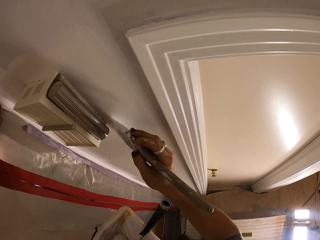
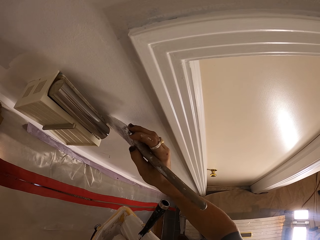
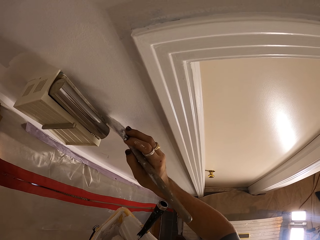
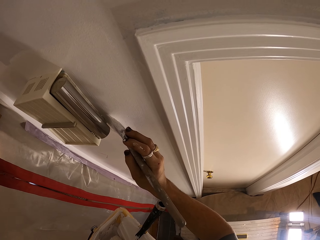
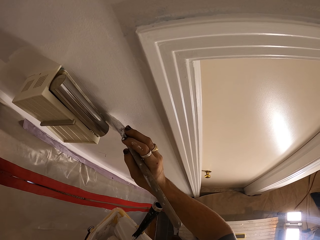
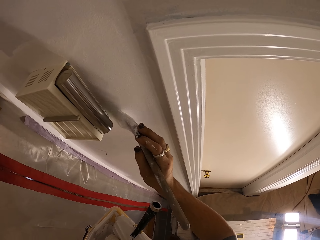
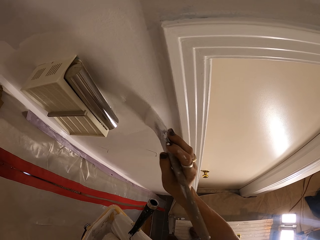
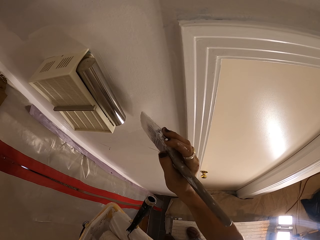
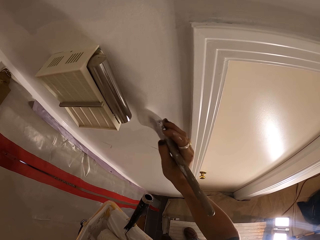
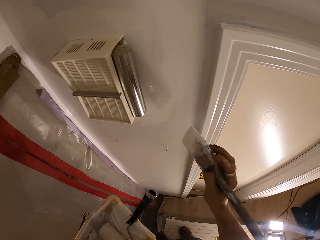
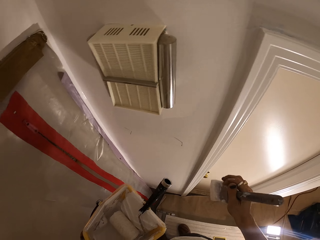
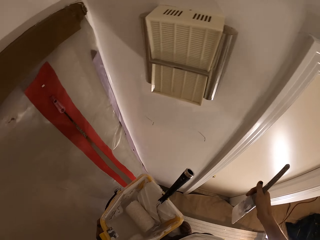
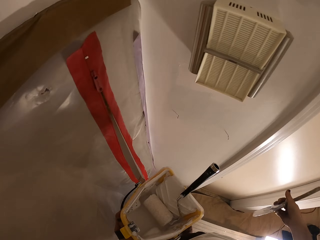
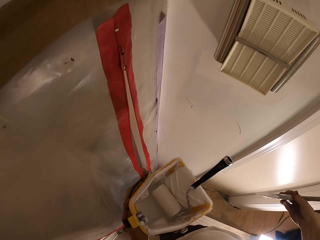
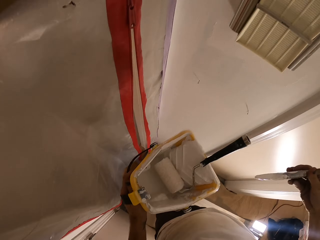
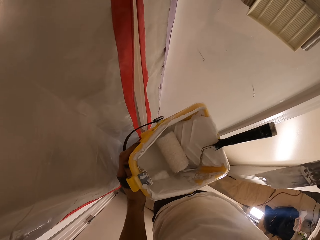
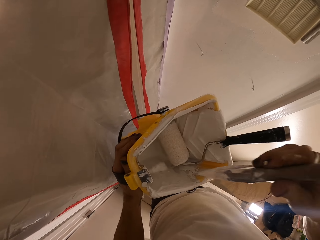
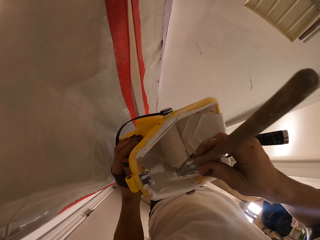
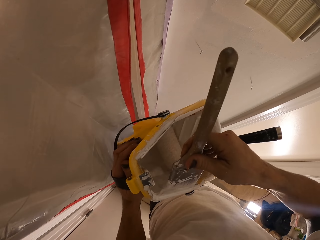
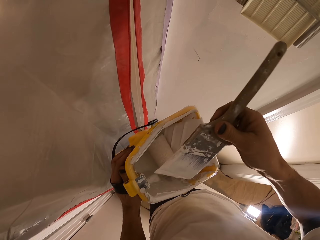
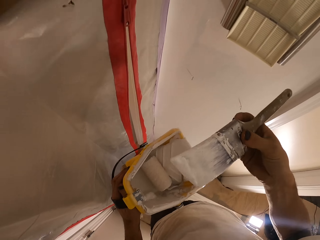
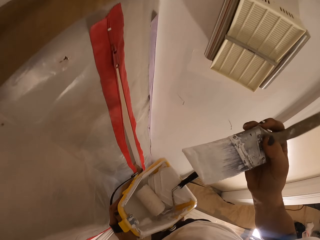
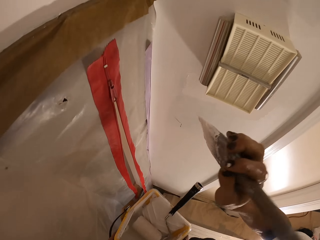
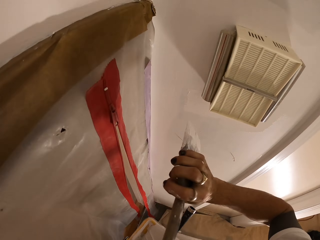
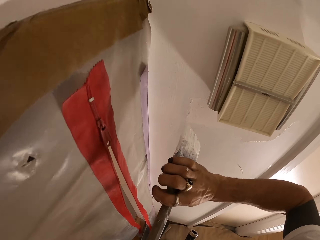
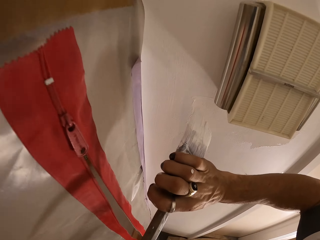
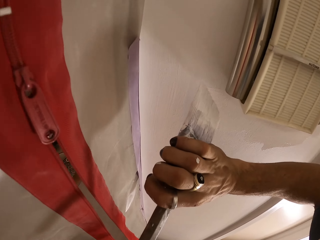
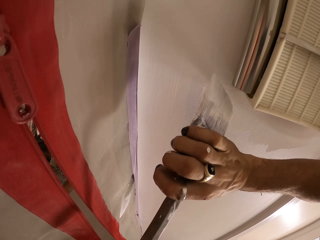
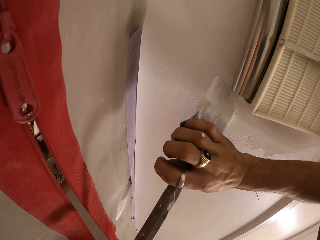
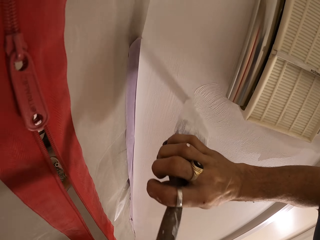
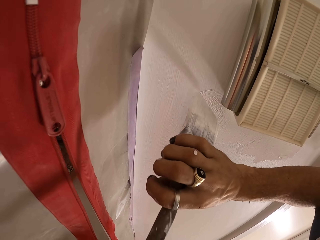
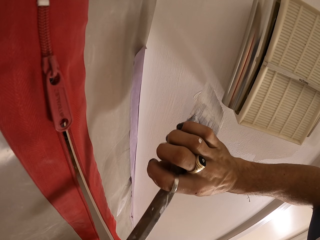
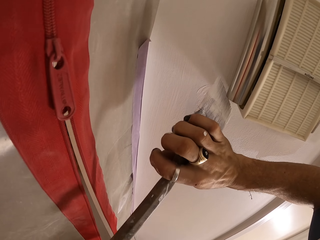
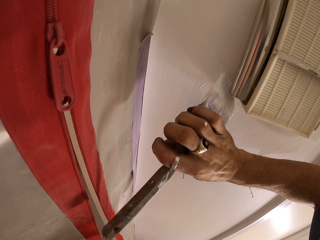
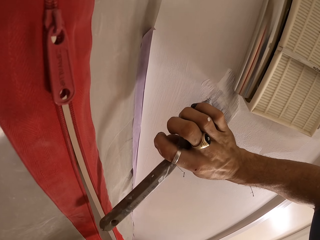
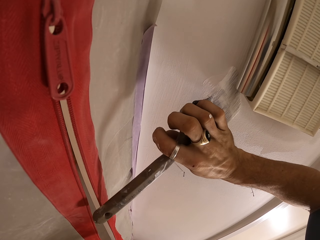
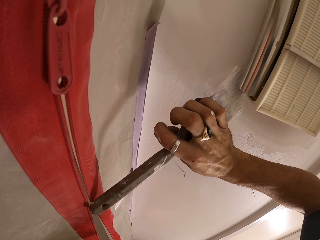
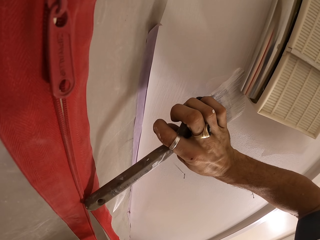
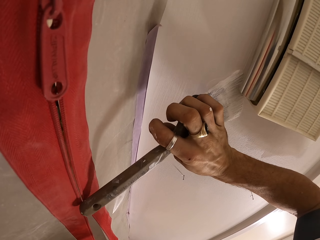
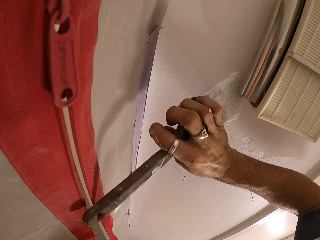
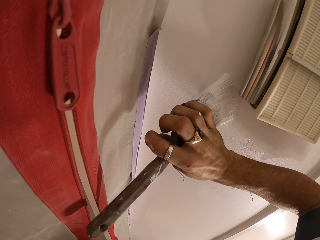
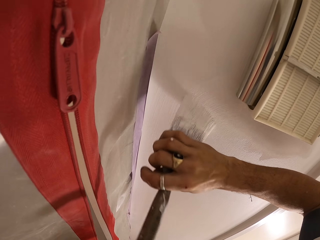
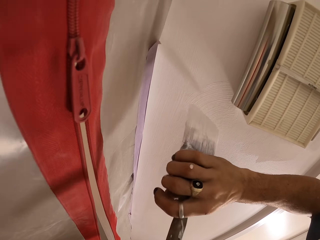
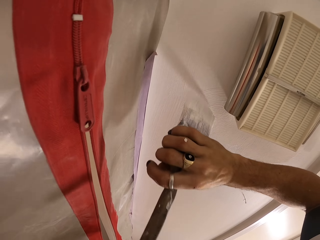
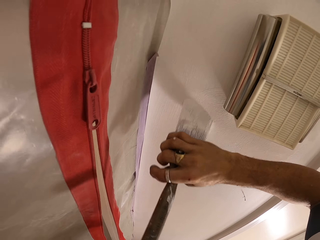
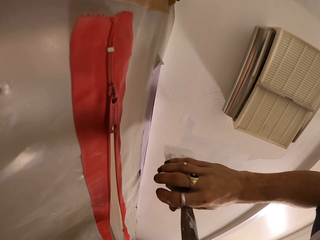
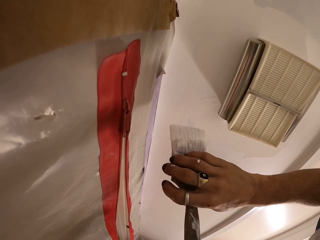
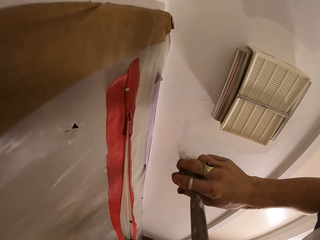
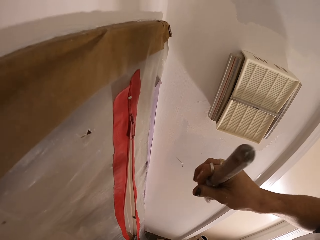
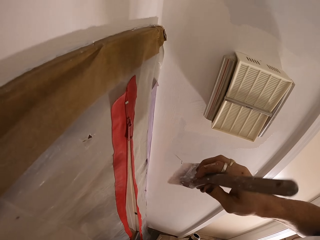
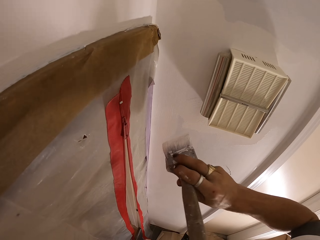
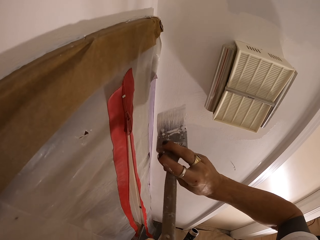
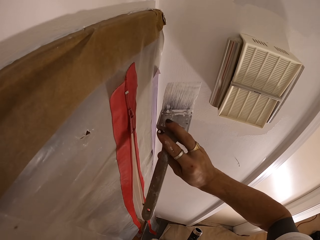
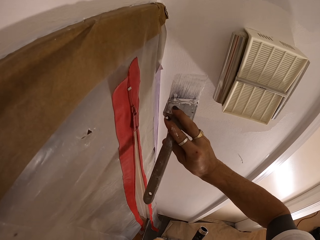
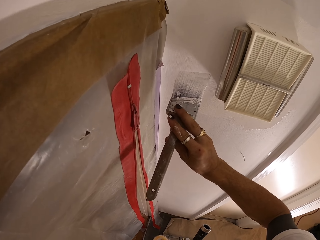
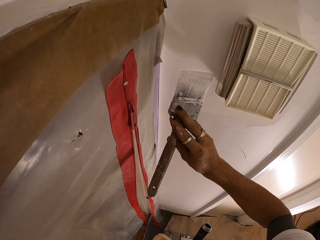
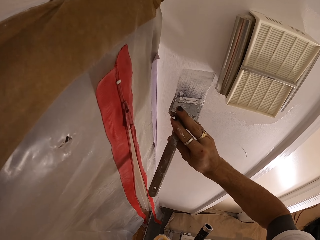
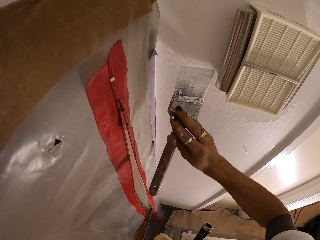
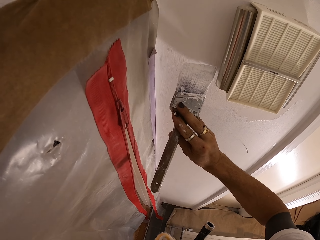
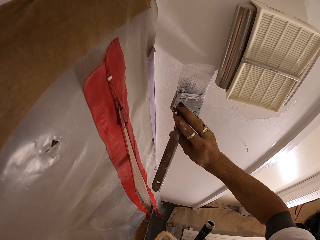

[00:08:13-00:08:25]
The camera wearer dips the brush in the paint. They paint the wall by brush.

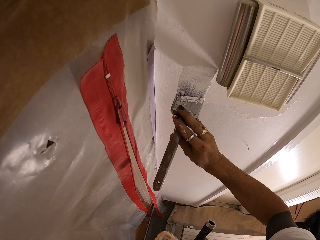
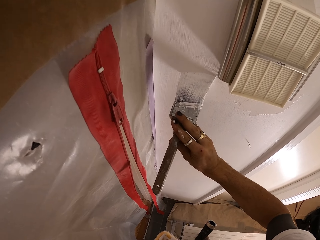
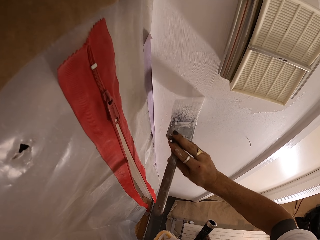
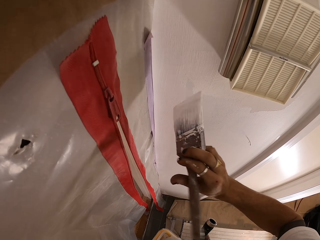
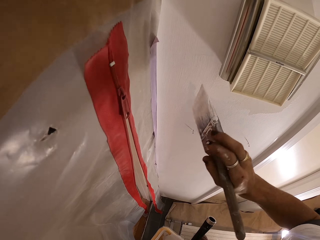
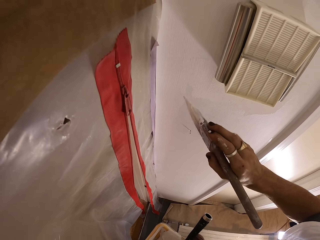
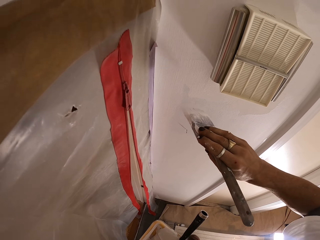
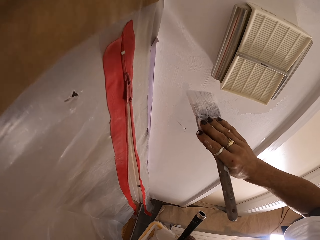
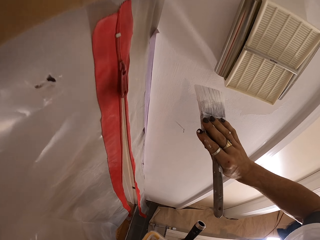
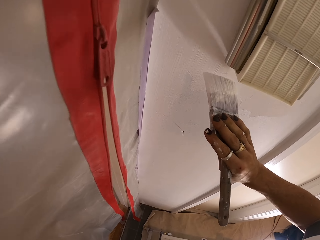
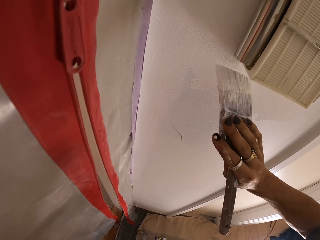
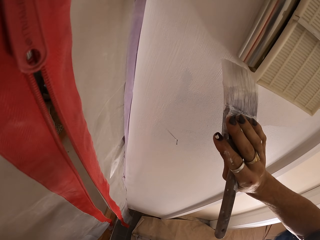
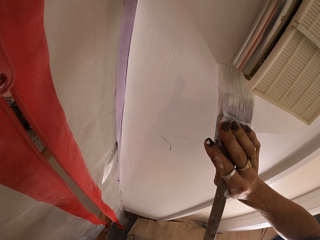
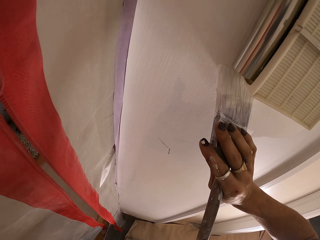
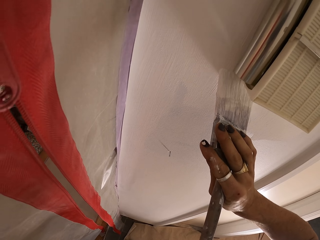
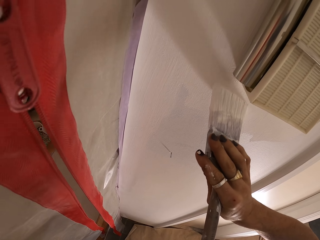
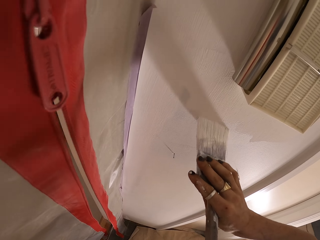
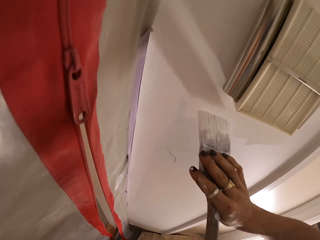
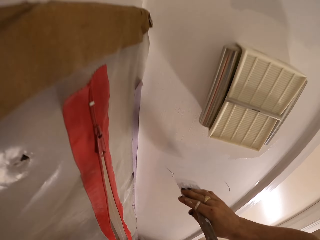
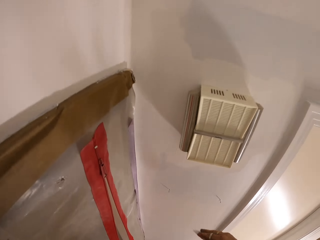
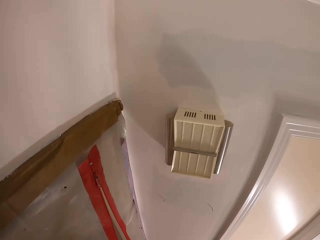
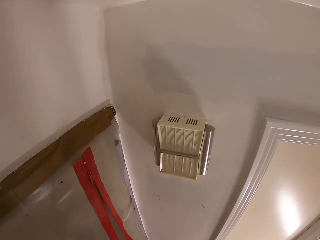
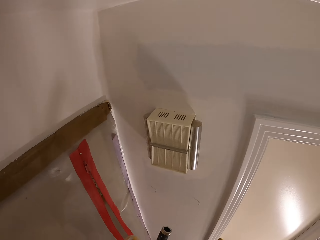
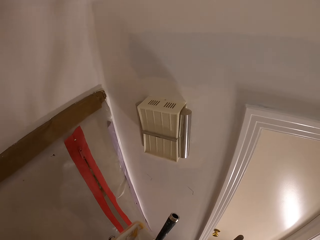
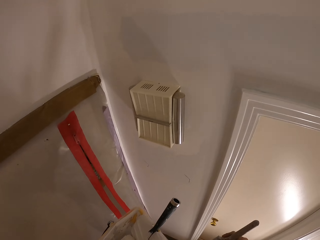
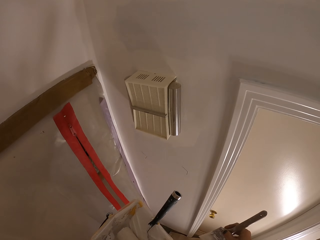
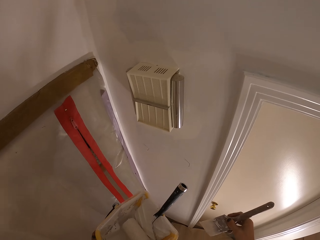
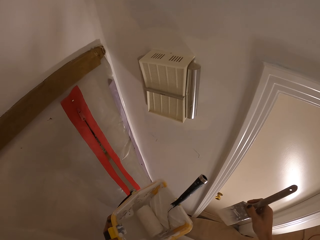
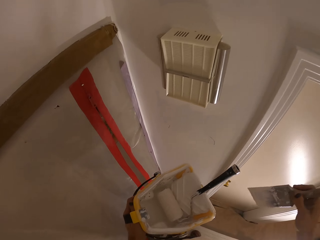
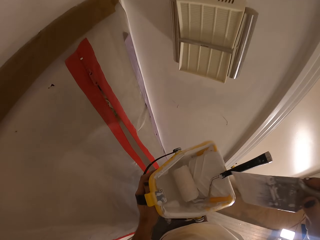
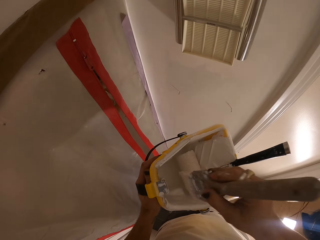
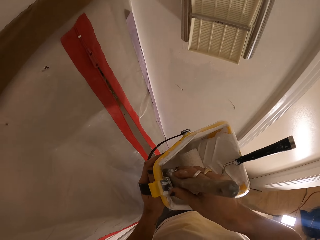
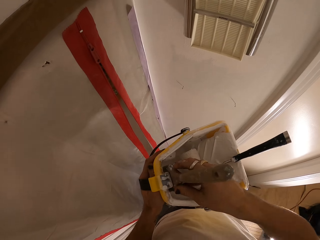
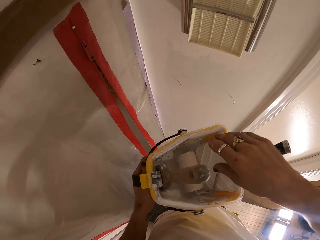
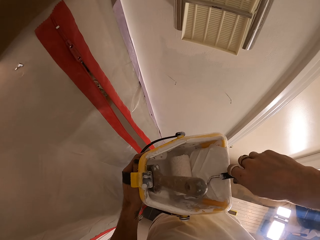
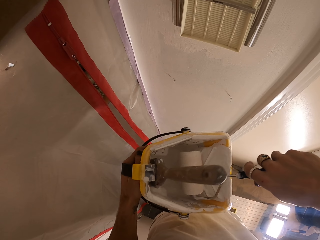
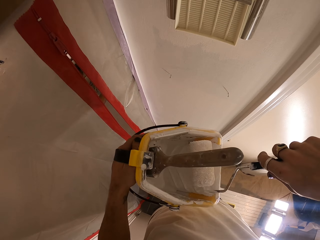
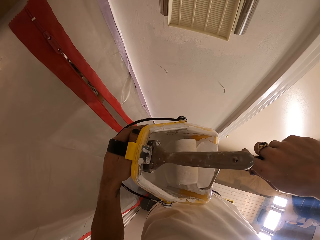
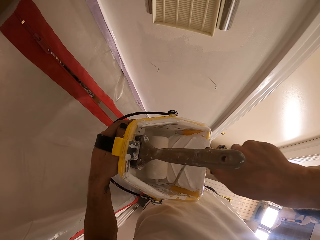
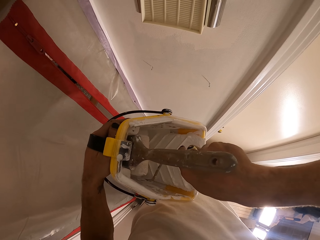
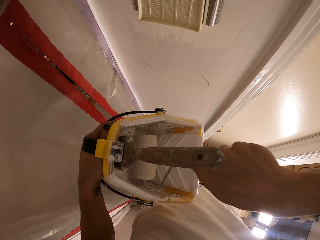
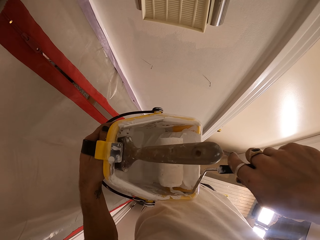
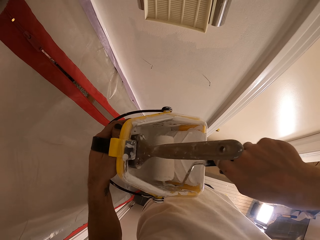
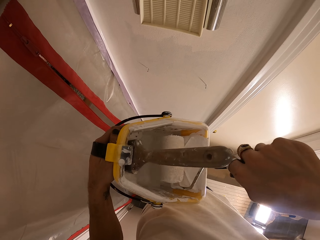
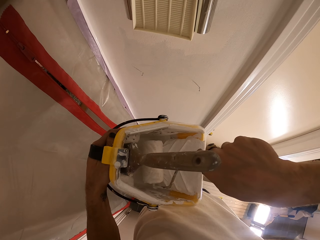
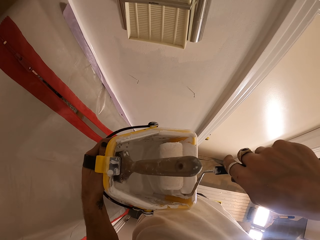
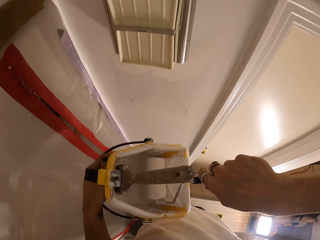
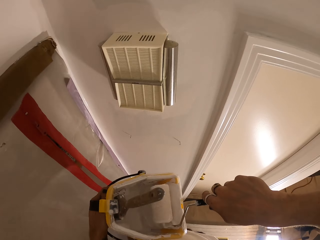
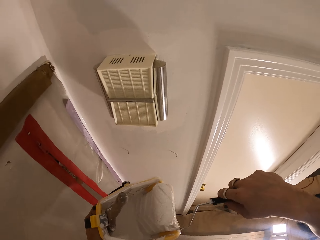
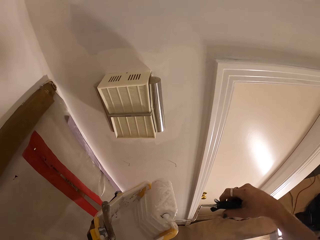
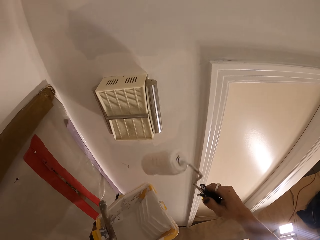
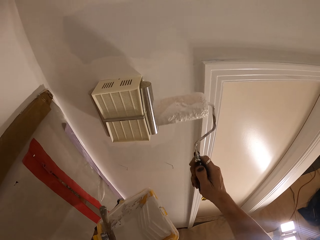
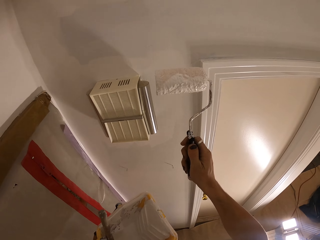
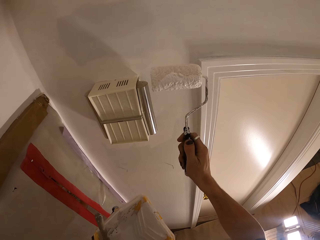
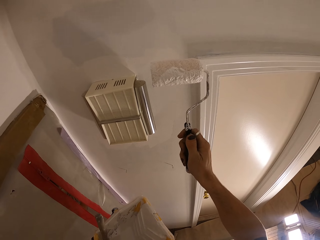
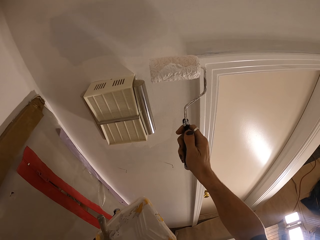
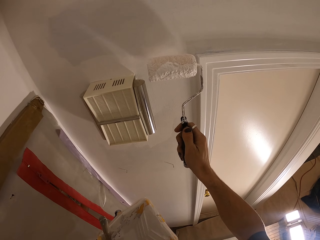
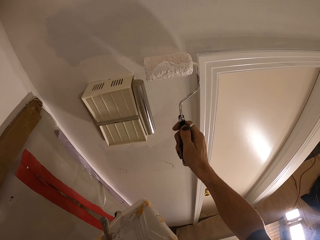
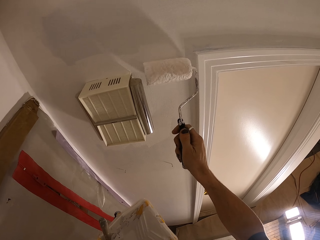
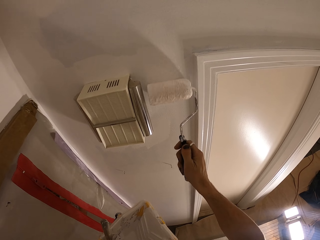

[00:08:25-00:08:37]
The camera wearer dips the brush in the paint. They pick up the roll paint brush or roller. They paint the wall with the roller.
